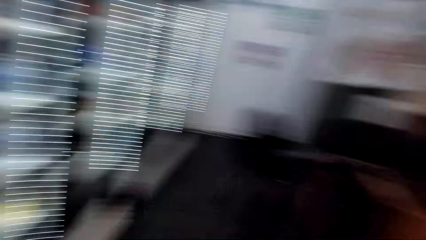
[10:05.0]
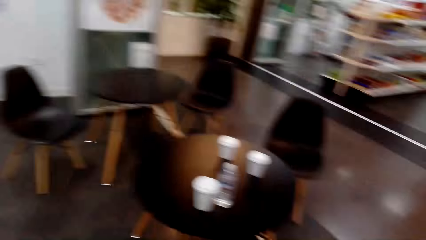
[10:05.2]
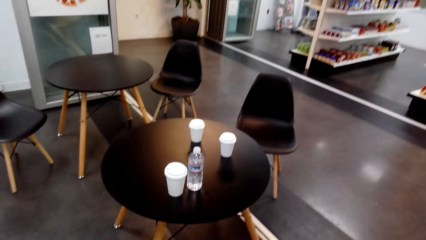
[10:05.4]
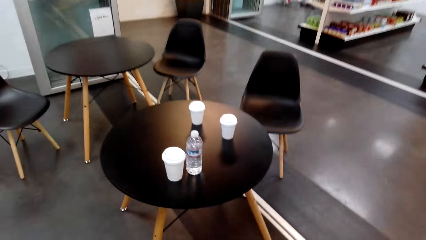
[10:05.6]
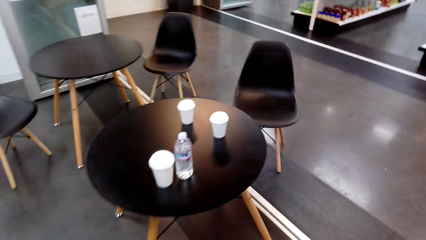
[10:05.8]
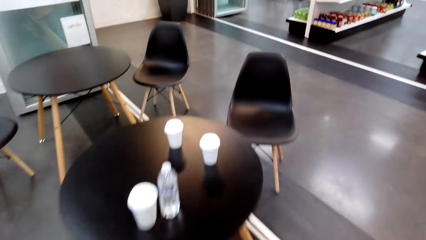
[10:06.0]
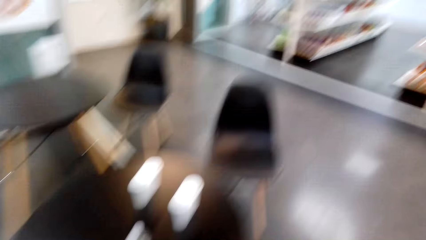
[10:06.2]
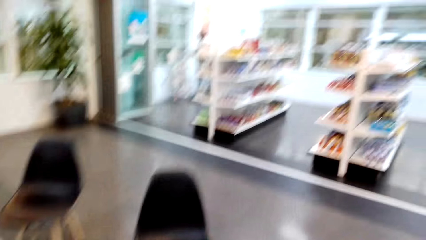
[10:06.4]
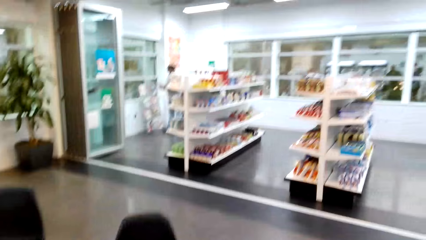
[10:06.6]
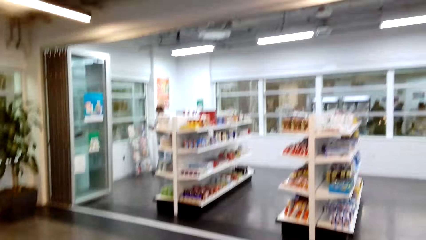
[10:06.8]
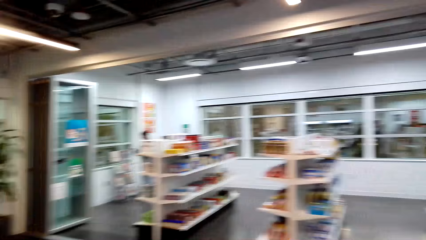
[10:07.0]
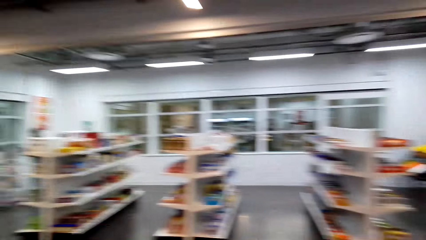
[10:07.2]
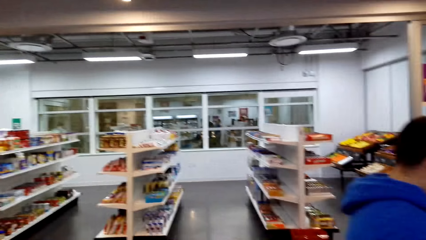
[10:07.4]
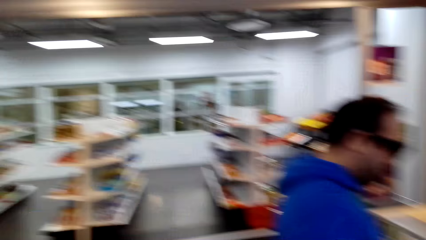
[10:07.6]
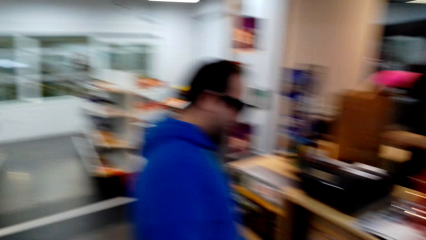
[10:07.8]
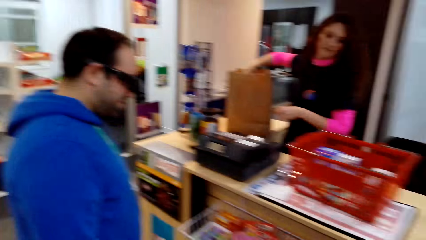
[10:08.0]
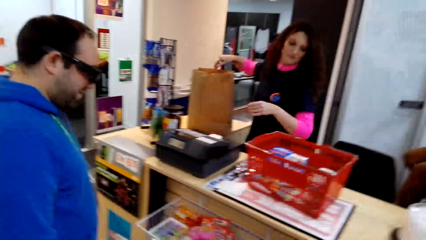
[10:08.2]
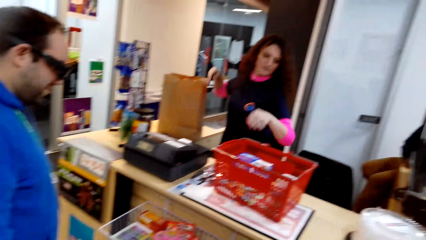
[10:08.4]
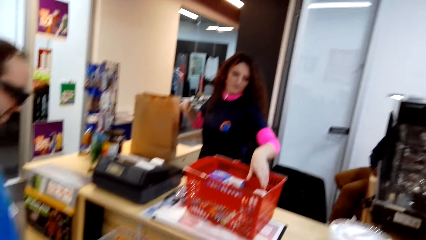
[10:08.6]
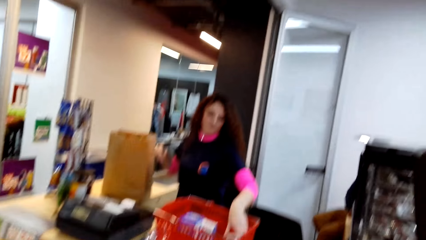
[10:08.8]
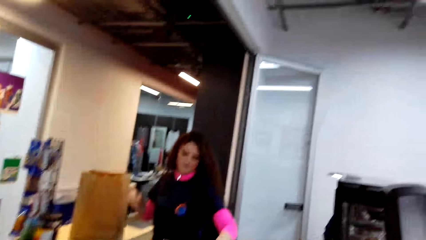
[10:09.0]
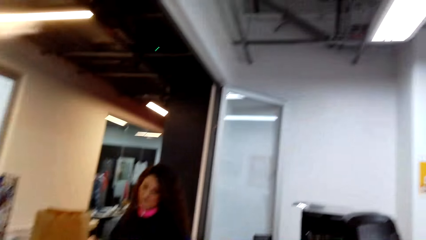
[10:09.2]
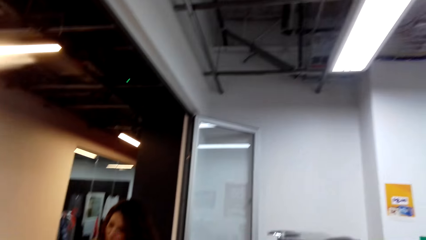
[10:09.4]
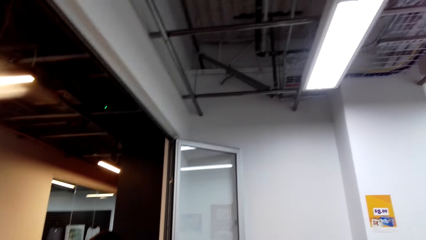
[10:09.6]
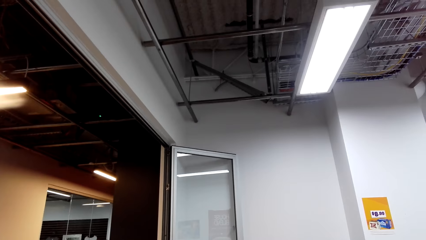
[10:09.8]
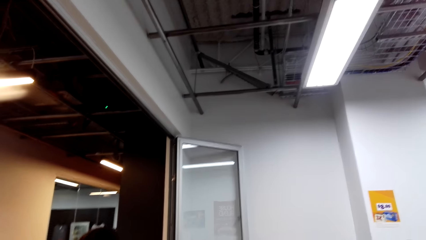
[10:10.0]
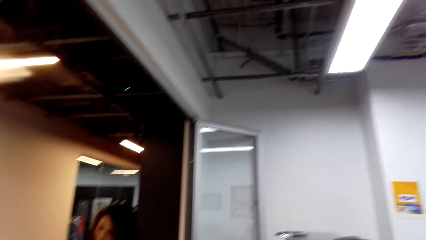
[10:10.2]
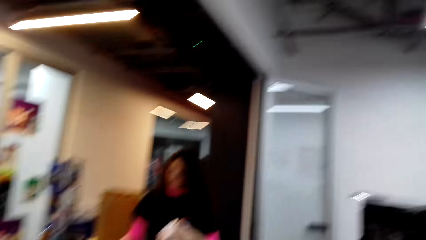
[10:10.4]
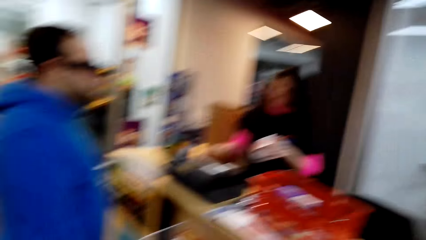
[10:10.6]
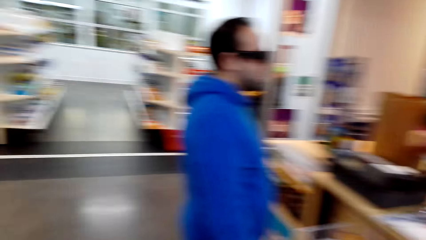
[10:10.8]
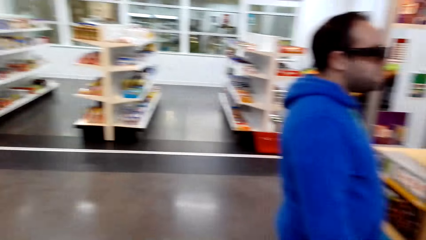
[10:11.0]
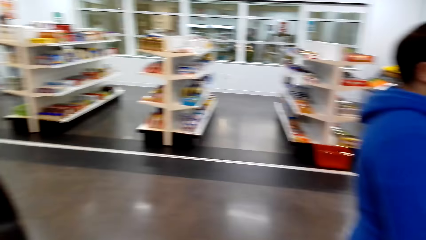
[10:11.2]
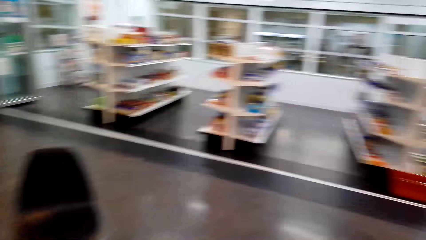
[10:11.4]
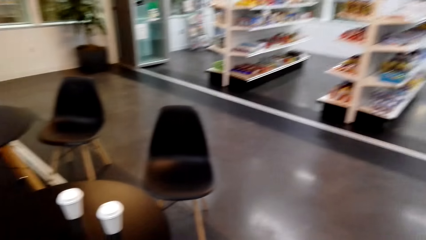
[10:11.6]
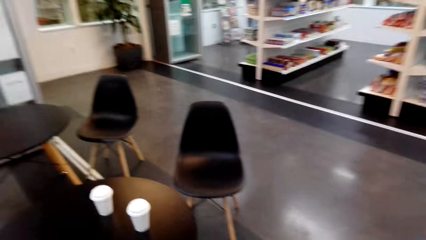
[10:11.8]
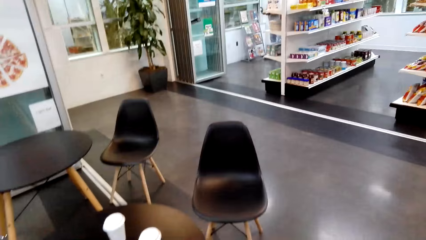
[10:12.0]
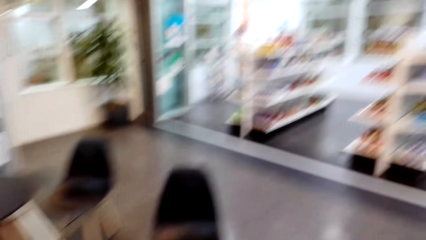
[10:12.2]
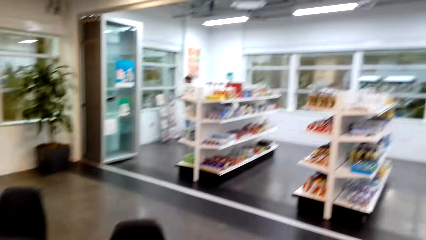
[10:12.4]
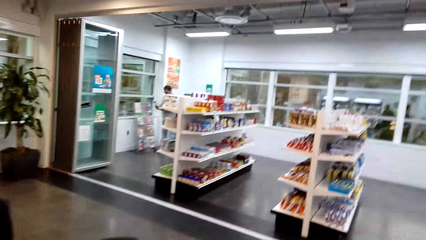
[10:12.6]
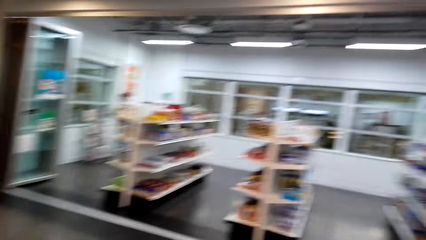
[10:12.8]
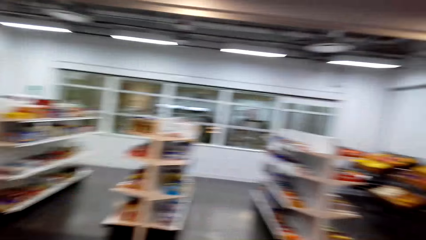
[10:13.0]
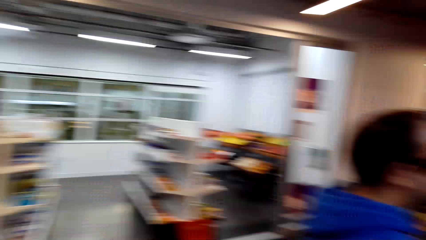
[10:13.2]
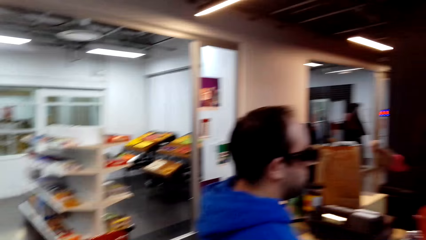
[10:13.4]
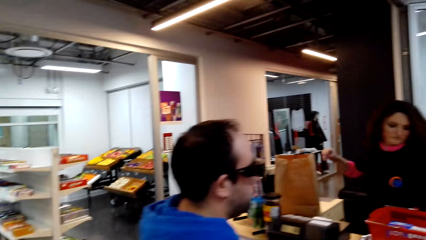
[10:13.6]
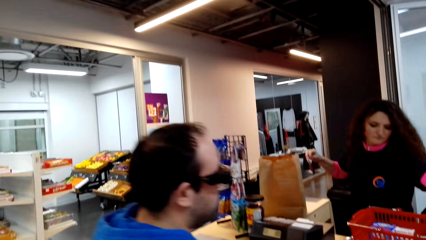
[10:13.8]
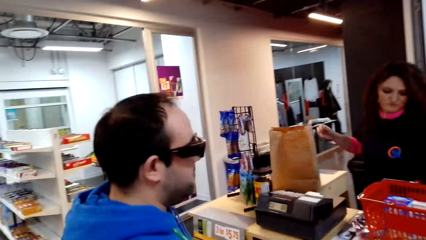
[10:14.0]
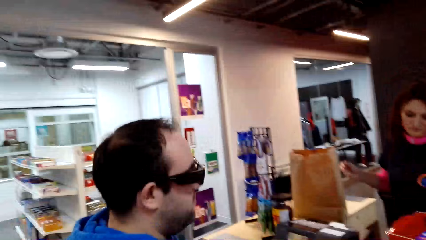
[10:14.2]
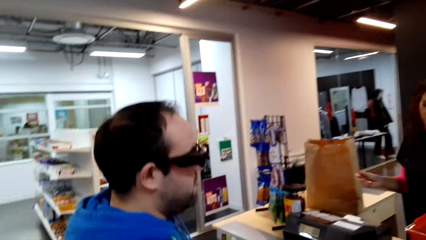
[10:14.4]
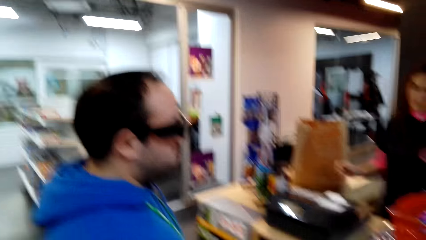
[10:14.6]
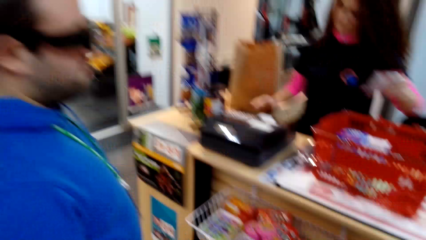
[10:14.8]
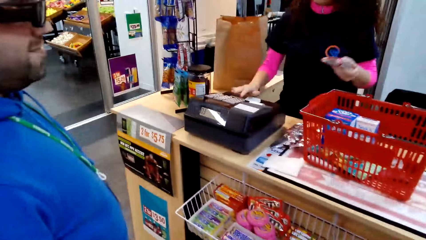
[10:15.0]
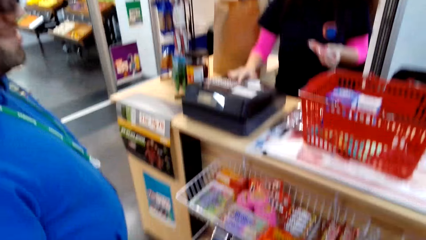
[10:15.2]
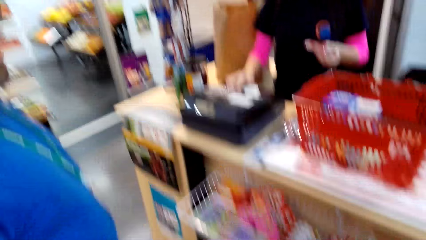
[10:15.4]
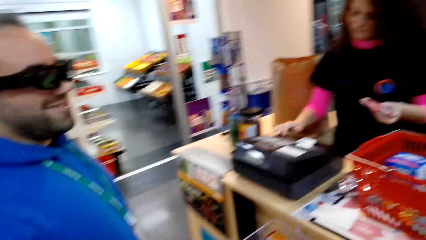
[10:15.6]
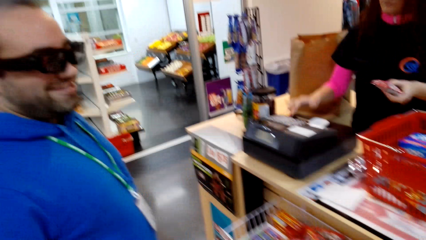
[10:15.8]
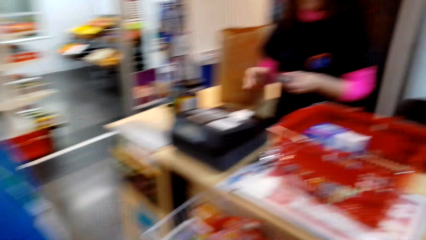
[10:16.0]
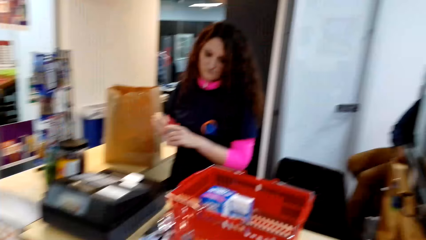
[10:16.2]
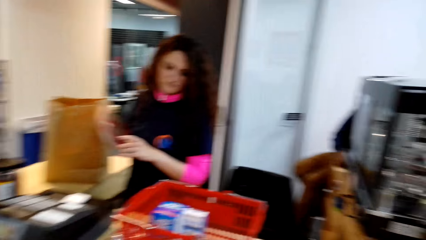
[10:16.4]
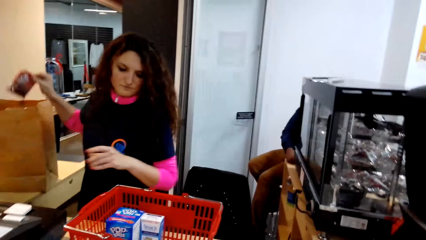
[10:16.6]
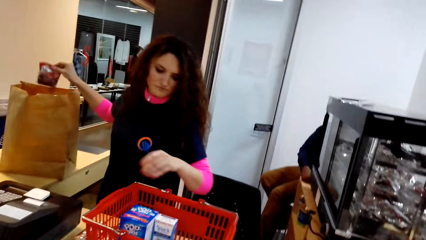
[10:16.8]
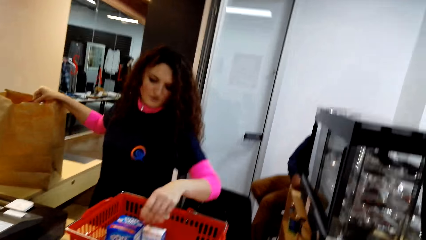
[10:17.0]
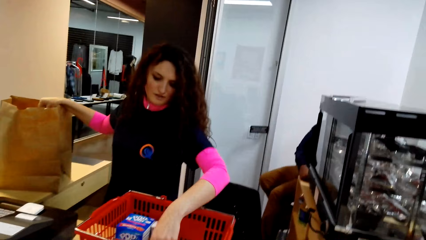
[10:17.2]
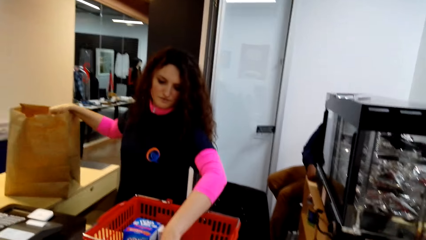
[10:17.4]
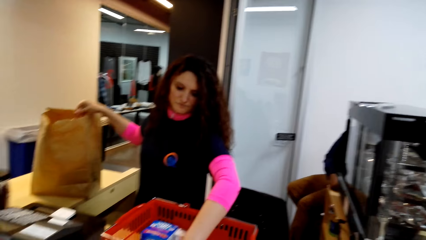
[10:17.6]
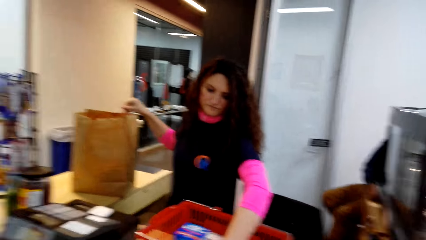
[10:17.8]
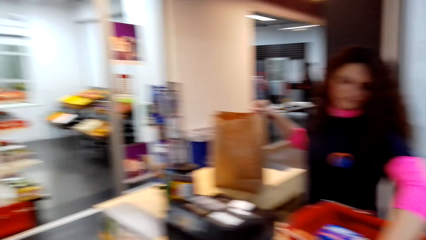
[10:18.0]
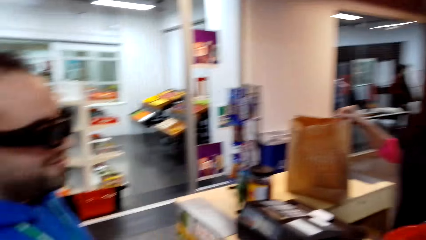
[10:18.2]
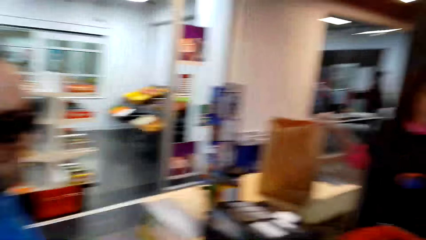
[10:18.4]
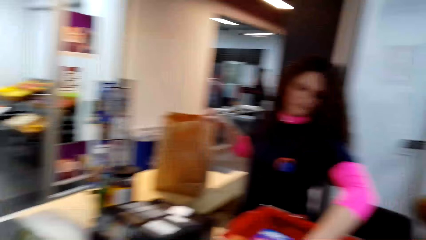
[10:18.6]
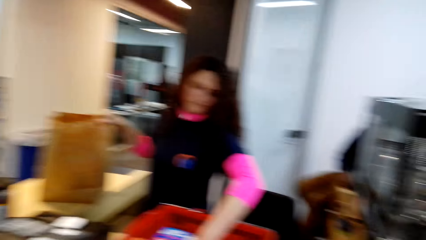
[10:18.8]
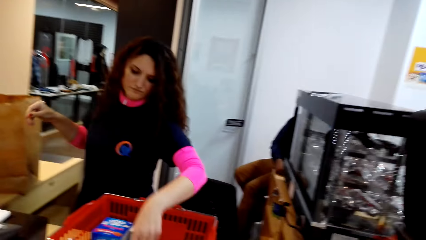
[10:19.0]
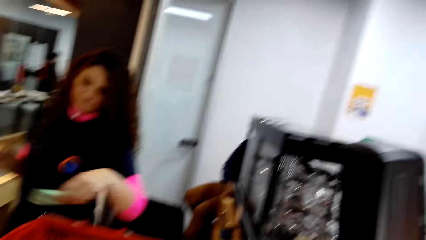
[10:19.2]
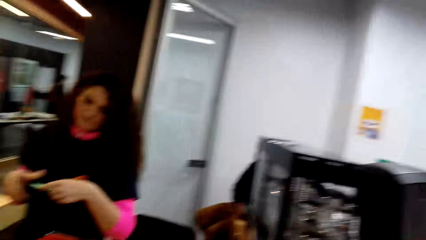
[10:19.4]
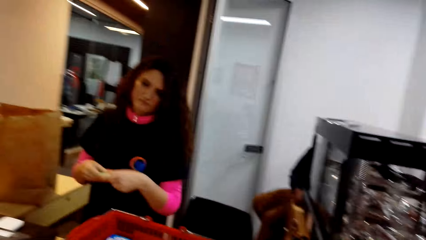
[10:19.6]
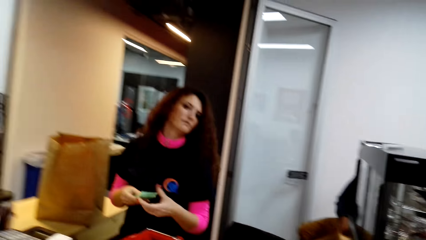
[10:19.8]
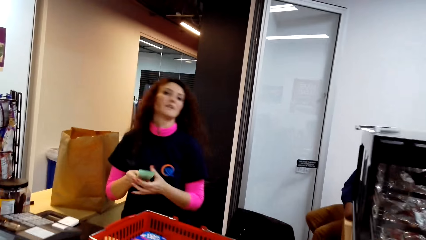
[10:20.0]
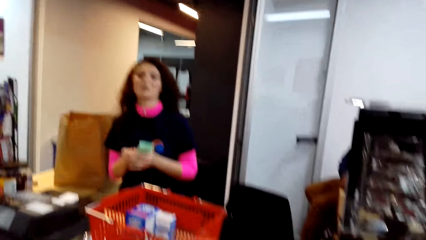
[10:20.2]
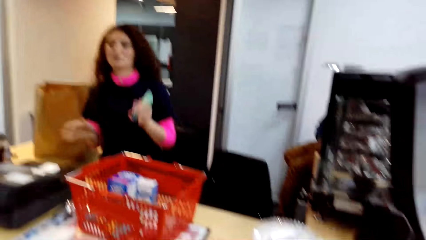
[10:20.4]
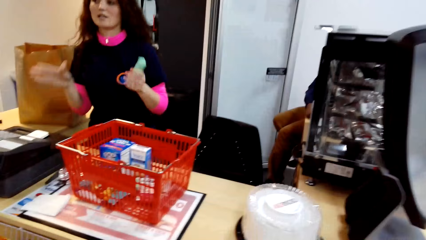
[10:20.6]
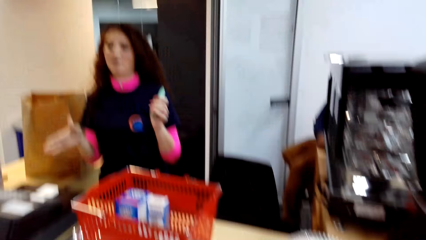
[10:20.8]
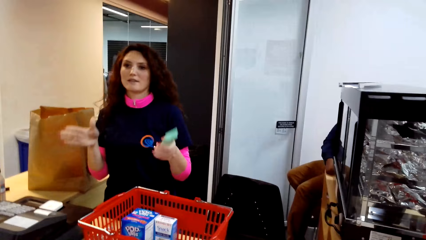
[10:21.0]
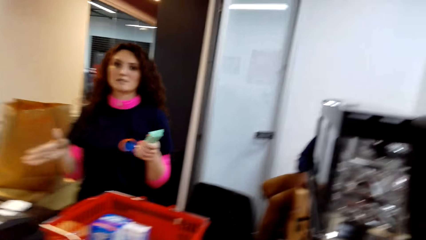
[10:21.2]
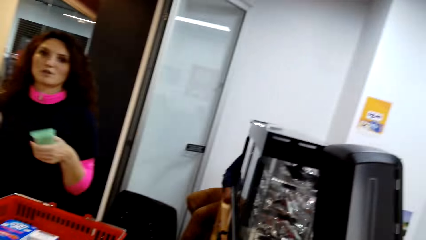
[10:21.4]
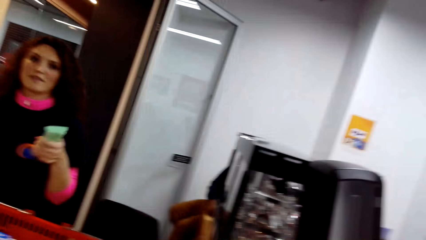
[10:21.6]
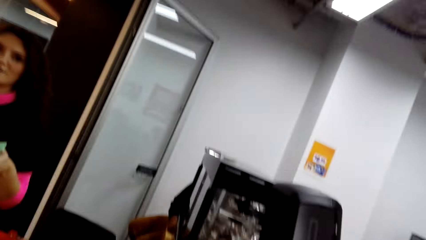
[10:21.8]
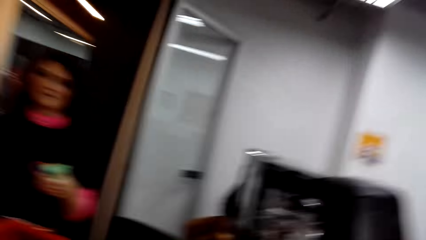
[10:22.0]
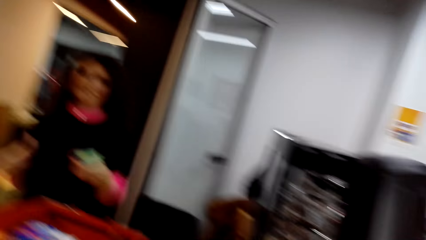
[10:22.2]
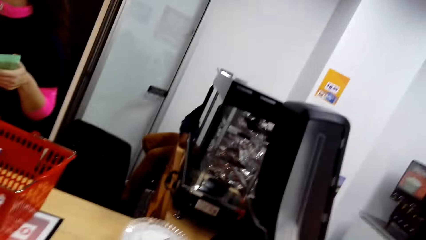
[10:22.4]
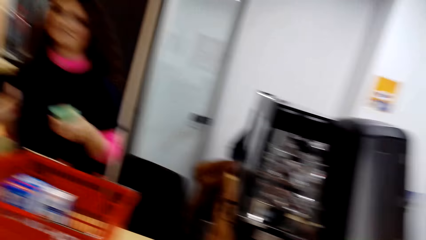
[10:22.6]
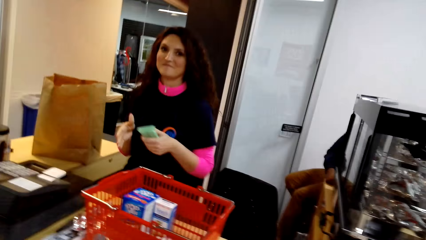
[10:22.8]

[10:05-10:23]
The lady picks the shopping. The camera wearer moves around. The lady holds the shopping, operates the cashier machine, holds the shopping with the other hand, drops the shopping in the carrier bag and picks the shopping. She holds the shopping with the other hand. She holds the shopping with the other hand again. She moves a hand.
